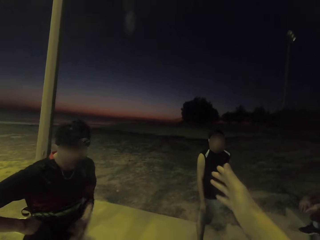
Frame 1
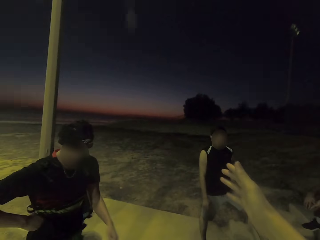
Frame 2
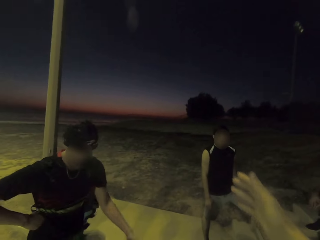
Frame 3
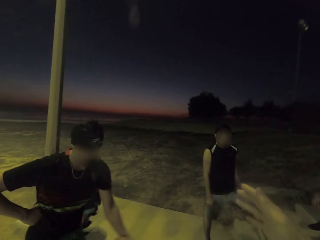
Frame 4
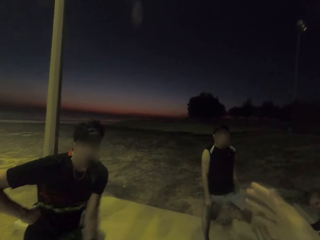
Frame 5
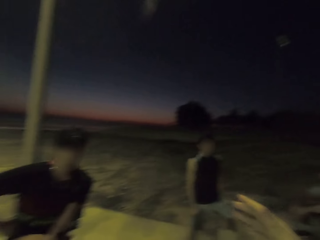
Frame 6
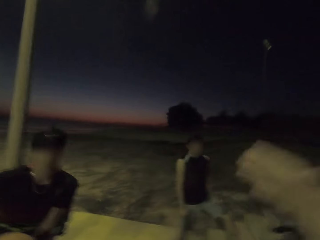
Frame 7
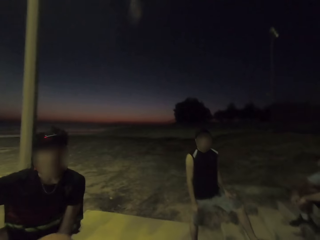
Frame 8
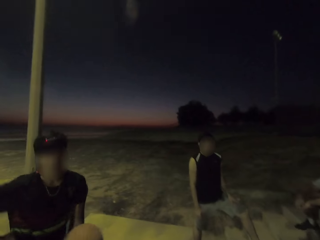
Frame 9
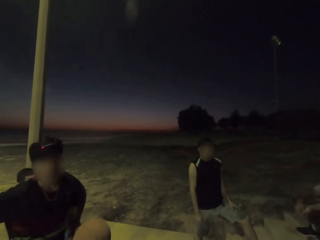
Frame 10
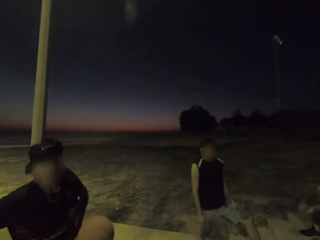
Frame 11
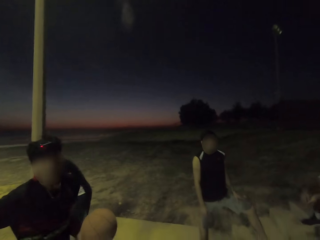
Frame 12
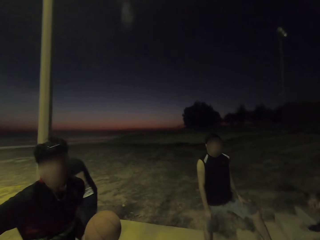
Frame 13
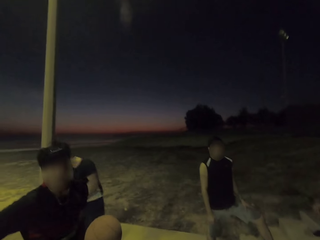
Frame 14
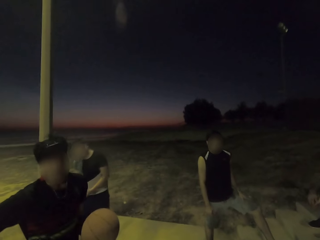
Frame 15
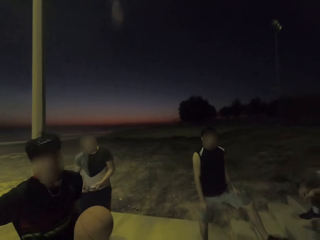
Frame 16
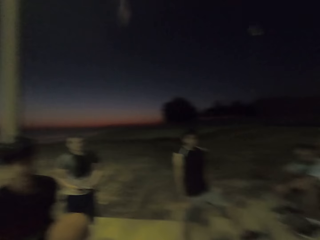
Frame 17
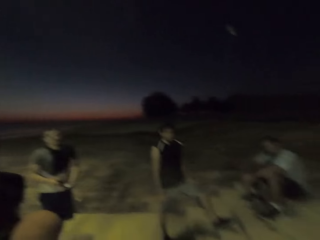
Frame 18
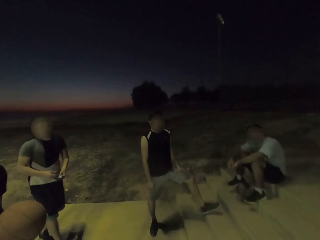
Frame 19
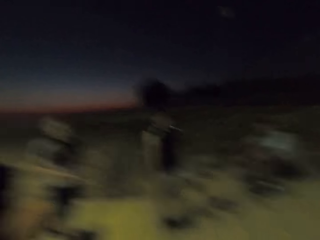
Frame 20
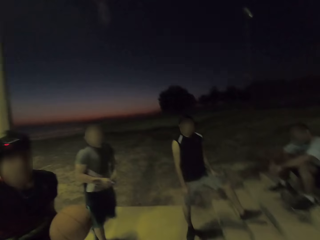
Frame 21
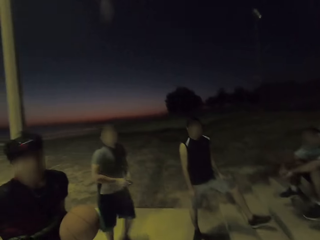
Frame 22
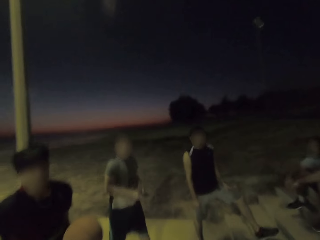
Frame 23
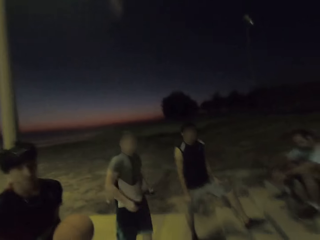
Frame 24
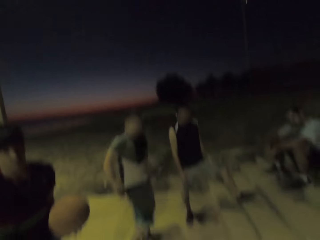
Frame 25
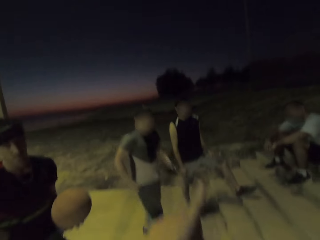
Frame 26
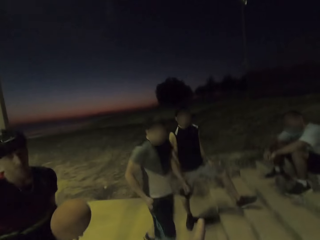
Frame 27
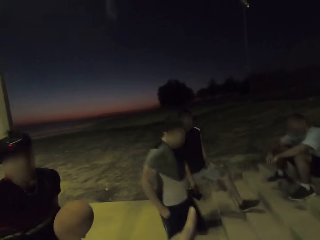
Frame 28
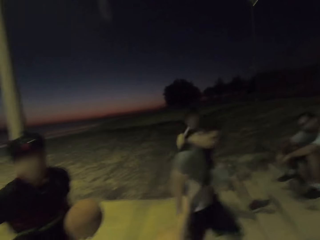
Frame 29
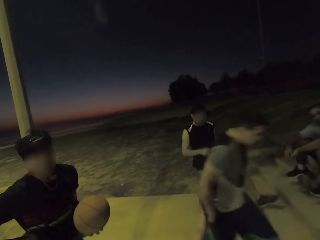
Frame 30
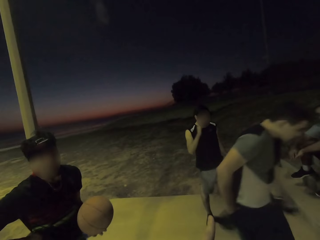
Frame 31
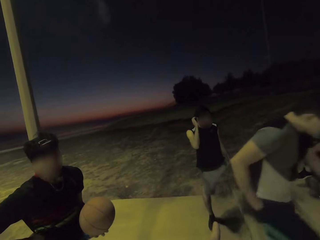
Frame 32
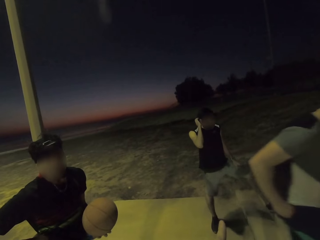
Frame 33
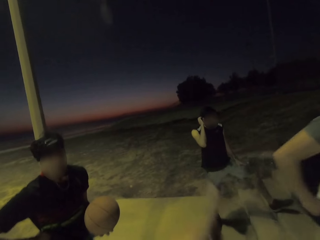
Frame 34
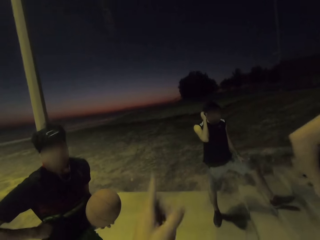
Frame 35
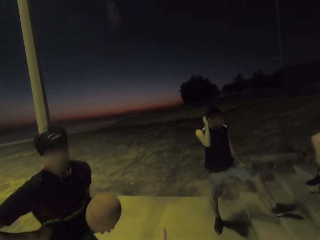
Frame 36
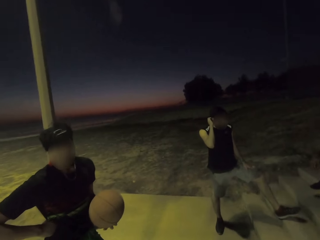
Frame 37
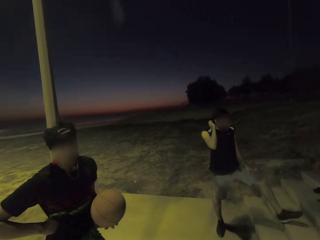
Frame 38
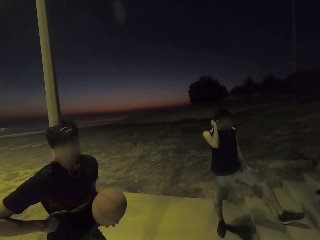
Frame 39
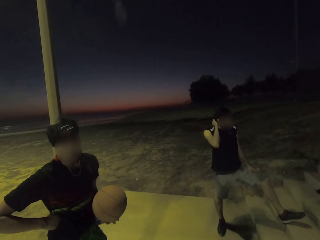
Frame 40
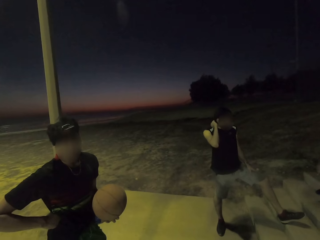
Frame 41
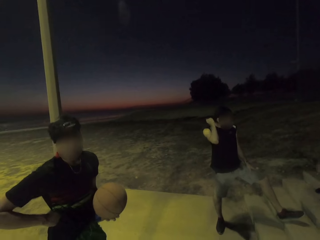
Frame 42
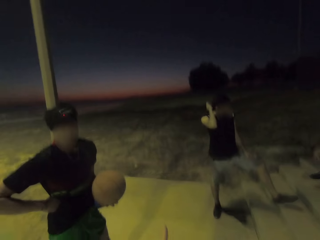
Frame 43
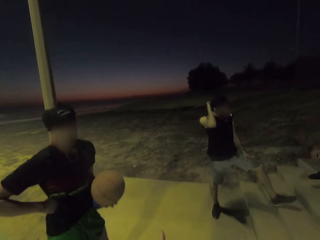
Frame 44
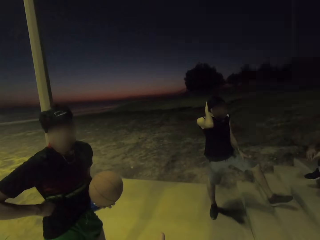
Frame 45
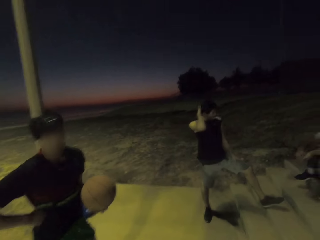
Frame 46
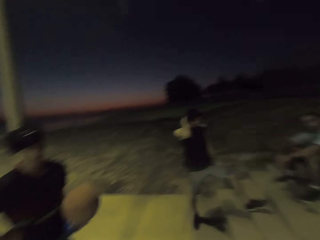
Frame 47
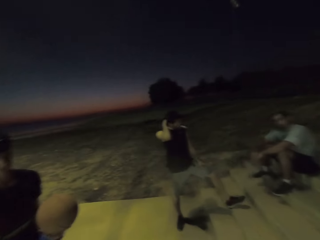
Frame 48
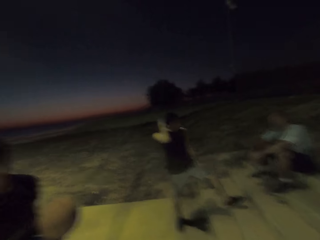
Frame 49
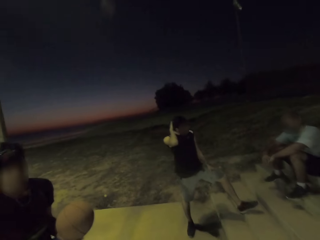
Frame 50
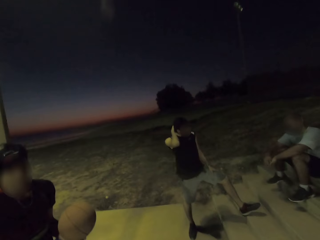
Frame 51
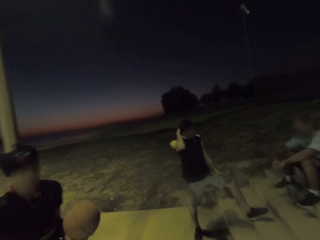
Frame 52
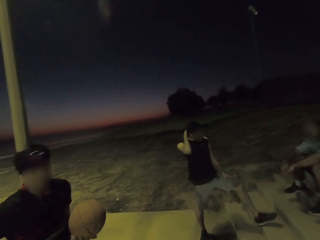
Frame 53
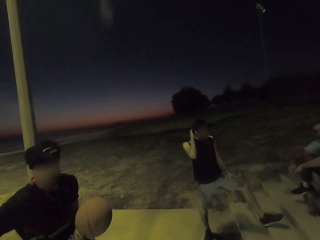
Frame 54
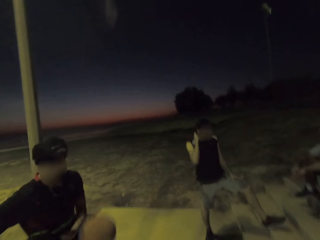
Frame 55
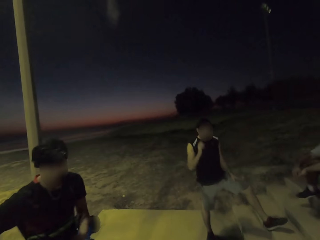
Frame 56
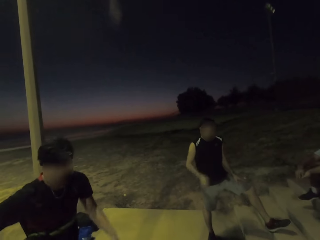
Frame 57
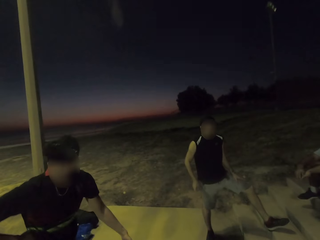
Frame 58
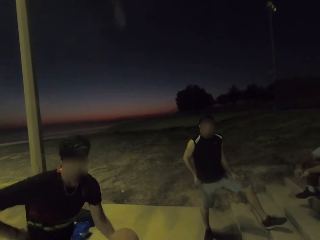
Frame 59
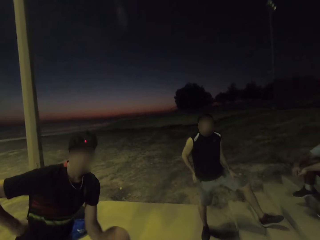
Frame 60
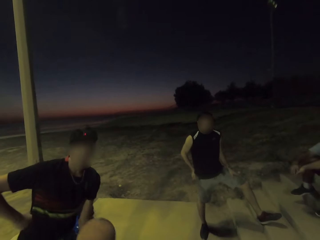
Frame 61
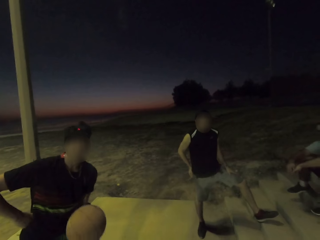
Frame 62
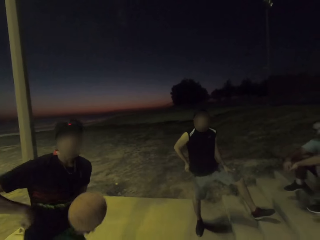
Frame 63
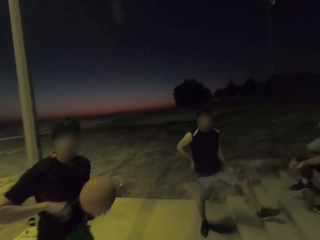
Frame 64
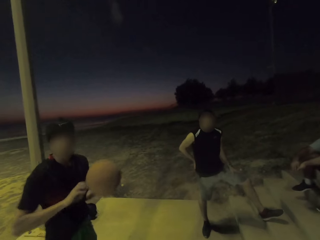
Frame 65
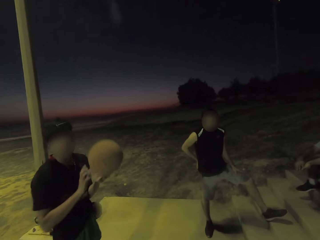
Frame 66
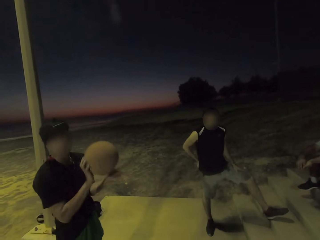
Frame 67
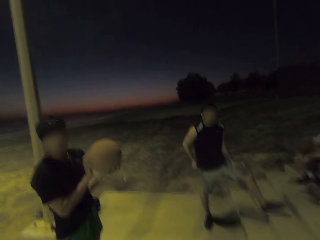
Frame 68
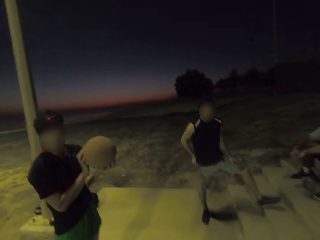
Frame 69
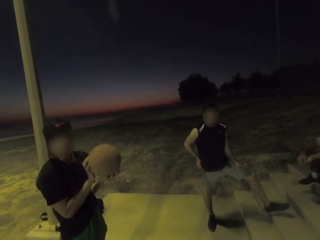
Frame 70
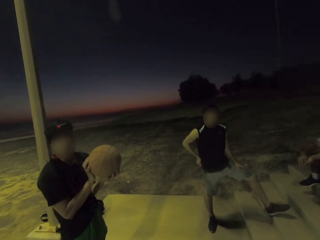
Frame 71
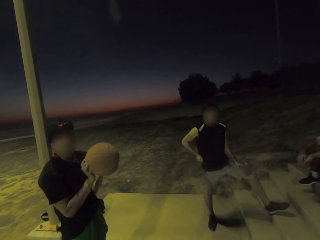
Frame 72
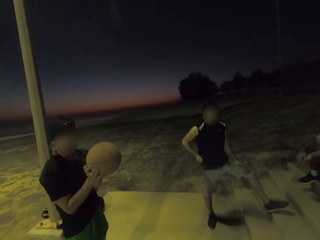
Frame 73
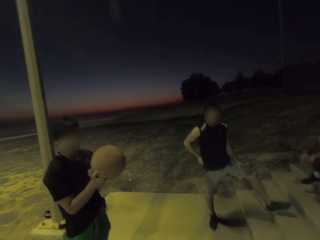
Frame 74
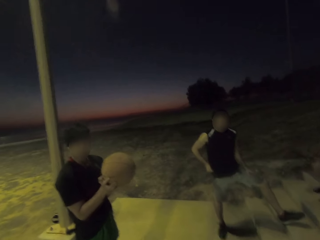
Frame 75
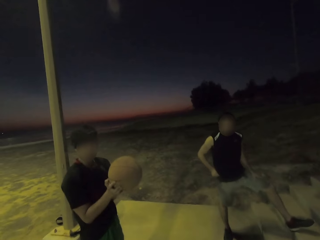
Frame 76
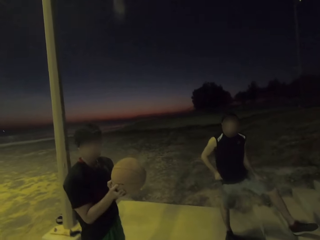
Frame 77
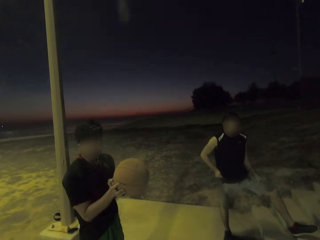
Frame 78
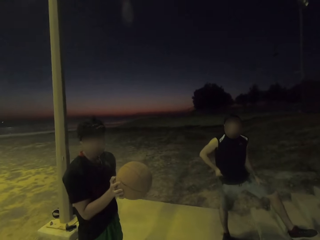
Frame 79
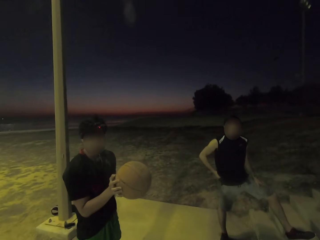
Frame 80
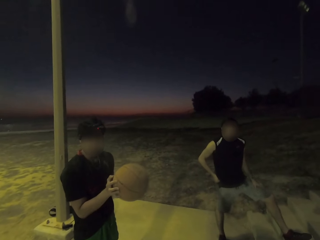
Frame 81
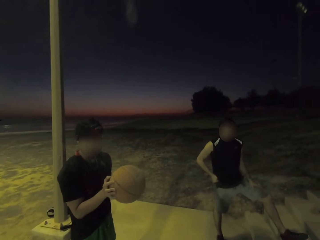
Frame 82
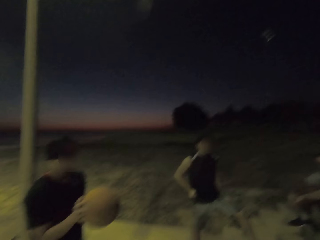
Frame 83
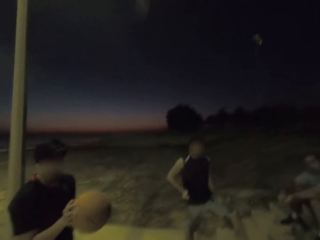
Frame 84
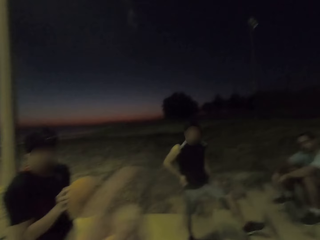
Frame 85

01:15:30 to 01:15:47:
A man dribbles. Another man picks up a mask or his phone. The other man walks. The camera wearer dribbles the ball.

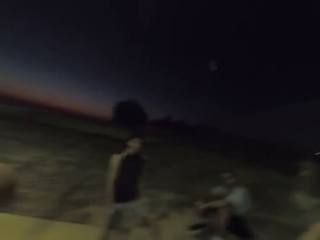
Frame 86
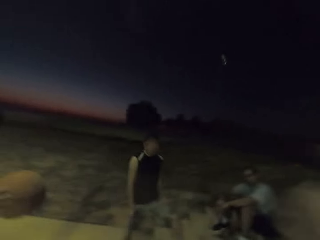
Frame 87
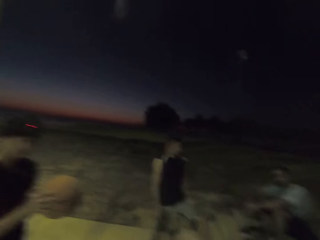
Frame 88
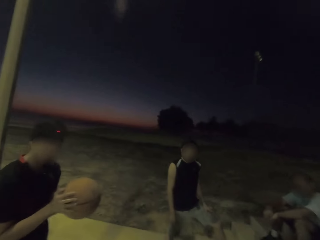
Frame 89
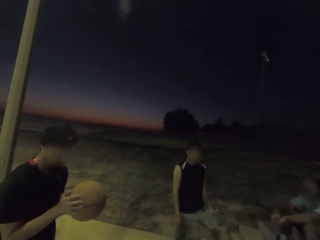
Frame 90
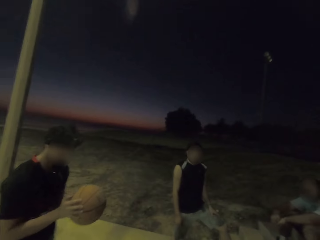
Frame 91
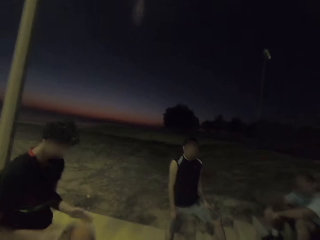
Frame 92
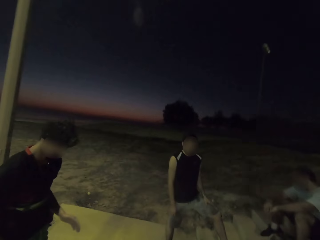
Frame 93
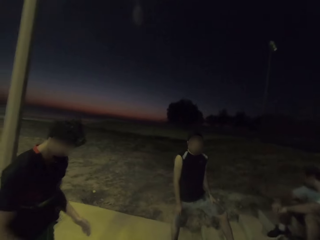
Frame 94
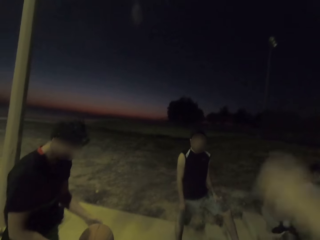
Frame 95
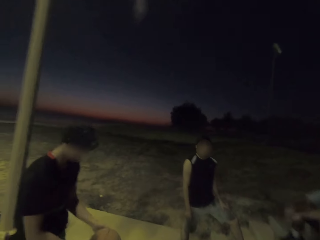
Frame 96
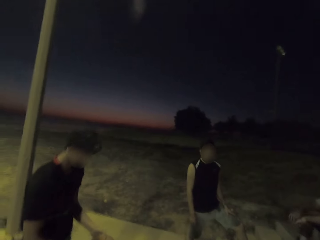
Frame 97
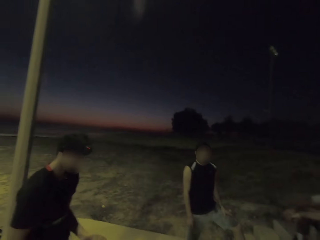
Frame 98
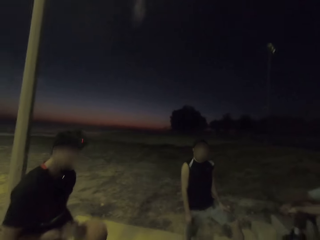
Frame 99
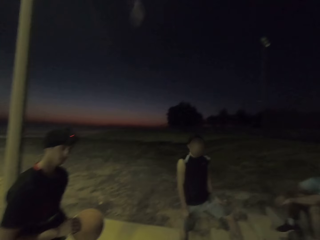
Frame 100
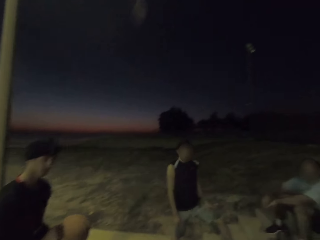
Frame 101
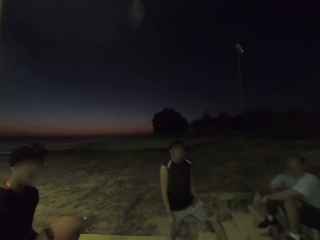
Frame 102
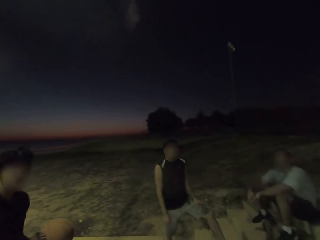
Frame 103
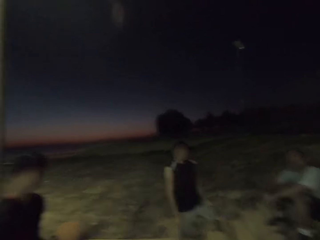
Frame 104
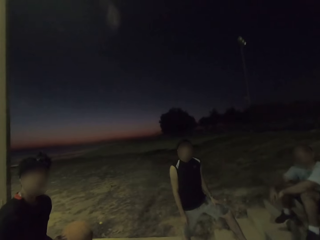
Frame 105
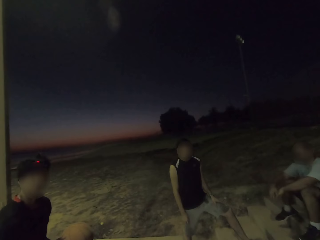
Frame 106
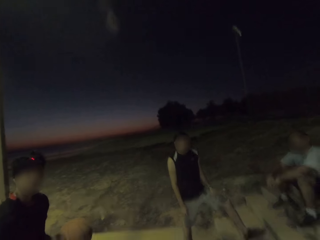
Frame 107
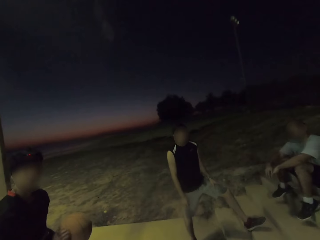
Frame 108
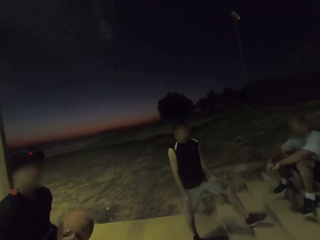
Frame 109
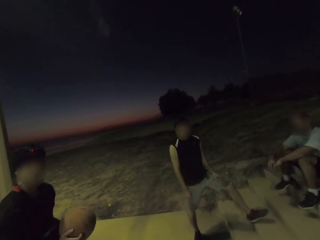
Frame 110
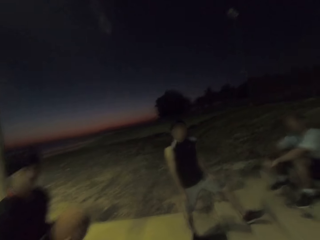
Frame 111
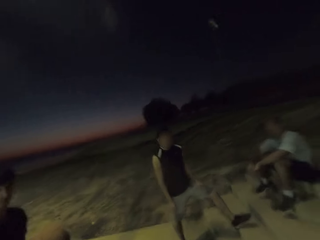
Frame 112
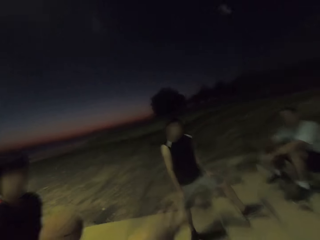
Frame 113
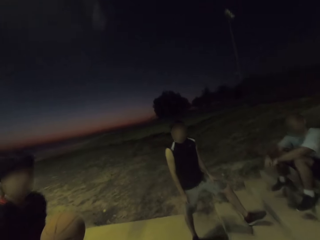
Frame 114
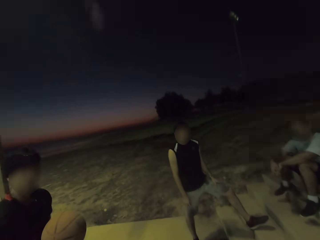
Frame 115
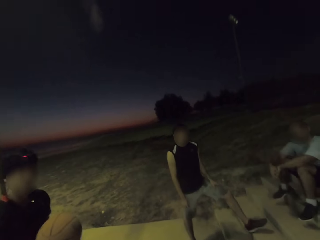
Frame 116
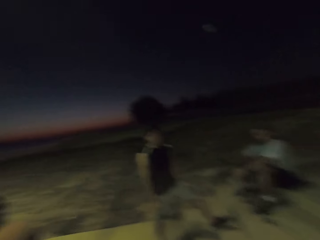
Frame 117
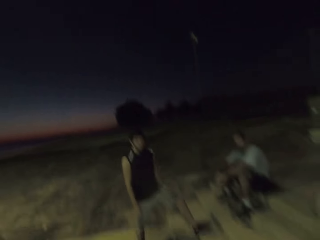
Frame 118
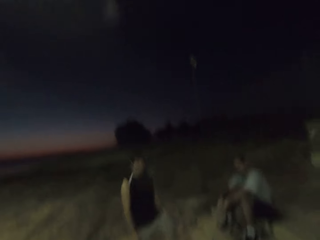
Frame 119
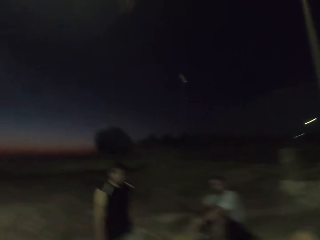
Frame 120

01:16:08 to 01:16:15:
A man dribbles. The camera wearer dribbles the ball.
